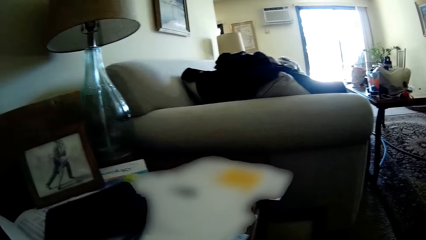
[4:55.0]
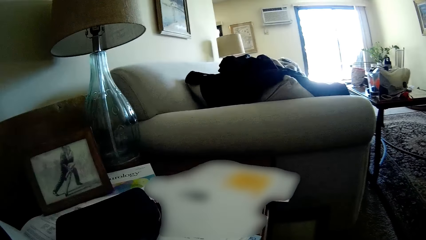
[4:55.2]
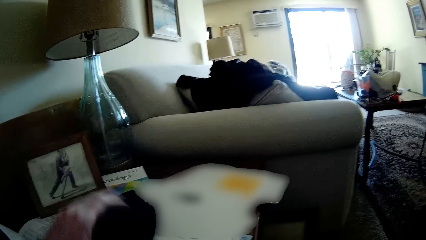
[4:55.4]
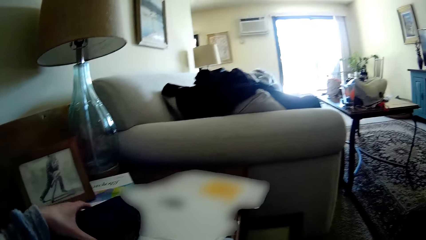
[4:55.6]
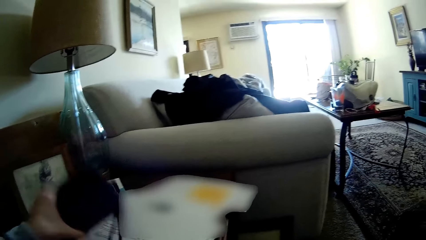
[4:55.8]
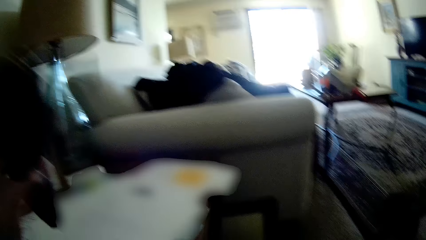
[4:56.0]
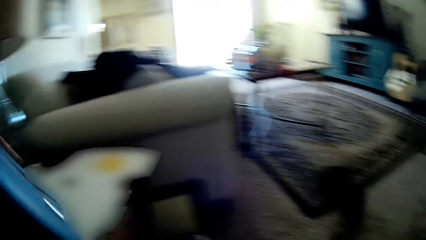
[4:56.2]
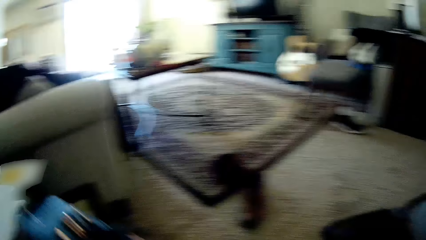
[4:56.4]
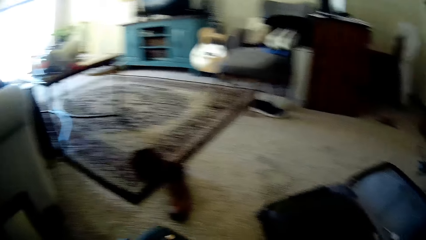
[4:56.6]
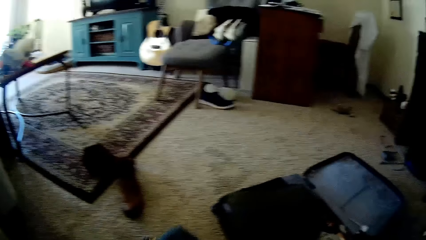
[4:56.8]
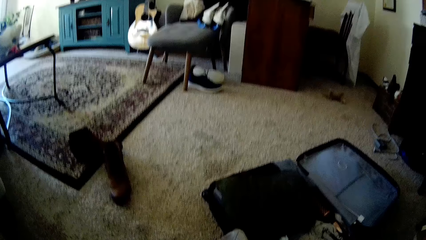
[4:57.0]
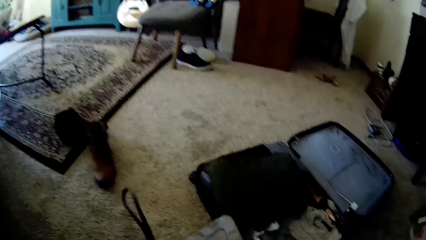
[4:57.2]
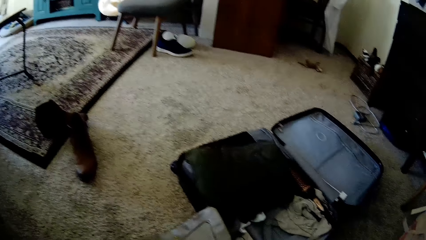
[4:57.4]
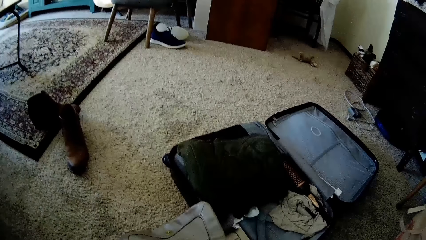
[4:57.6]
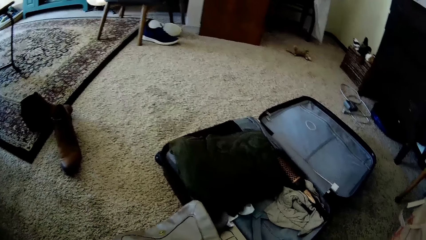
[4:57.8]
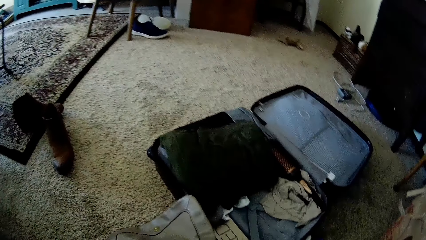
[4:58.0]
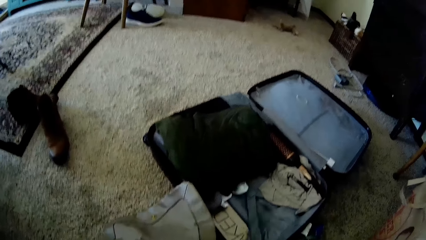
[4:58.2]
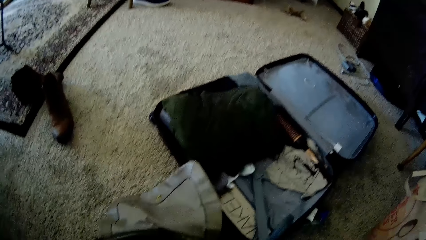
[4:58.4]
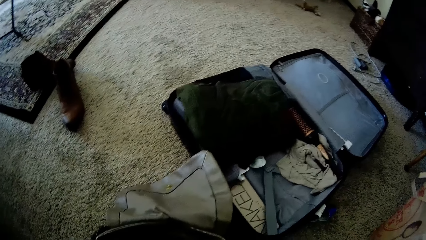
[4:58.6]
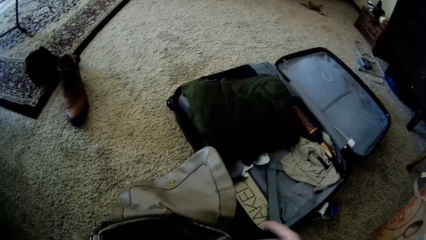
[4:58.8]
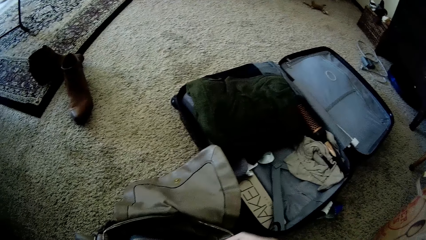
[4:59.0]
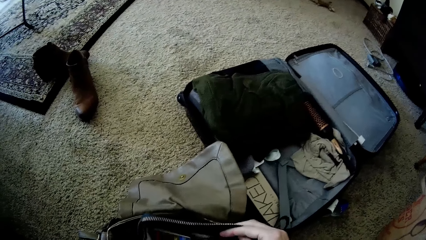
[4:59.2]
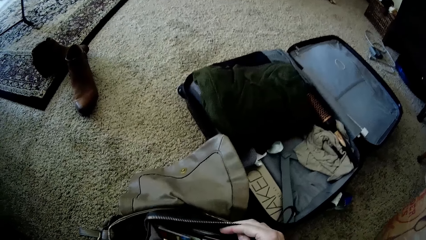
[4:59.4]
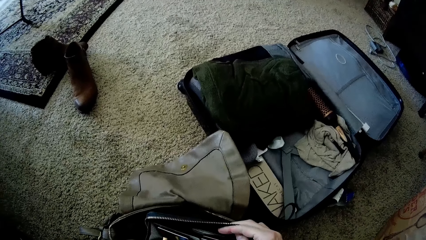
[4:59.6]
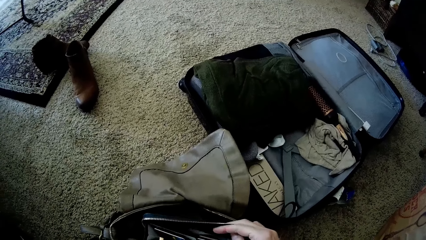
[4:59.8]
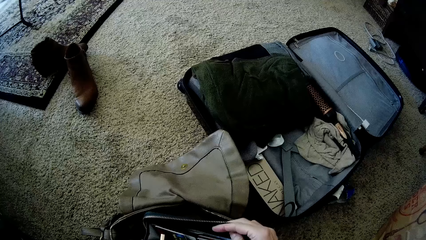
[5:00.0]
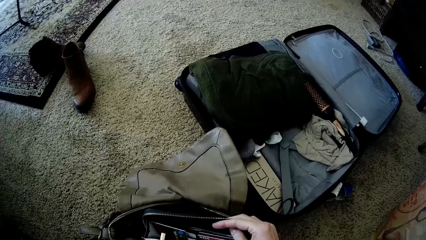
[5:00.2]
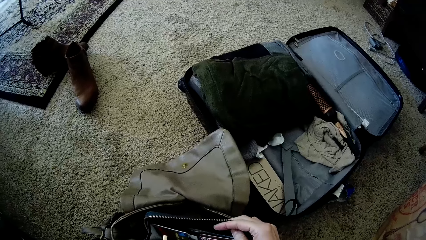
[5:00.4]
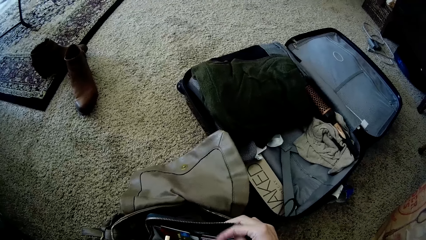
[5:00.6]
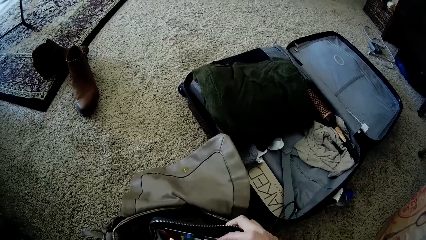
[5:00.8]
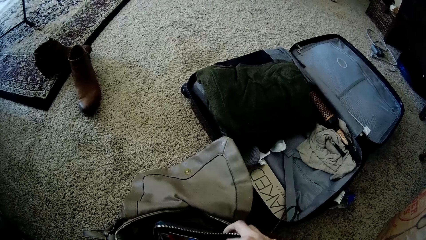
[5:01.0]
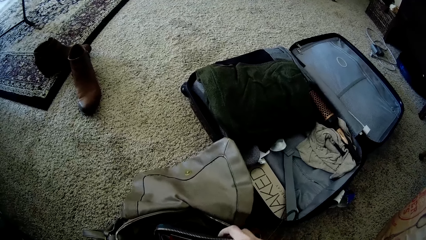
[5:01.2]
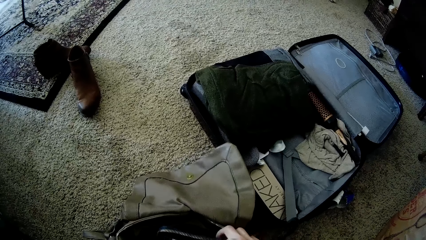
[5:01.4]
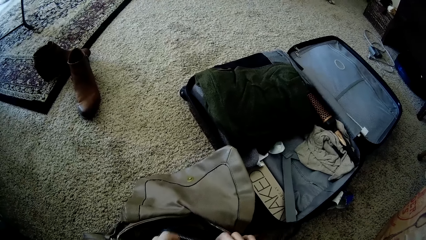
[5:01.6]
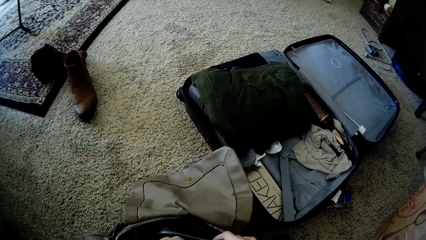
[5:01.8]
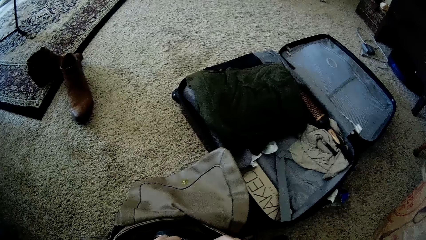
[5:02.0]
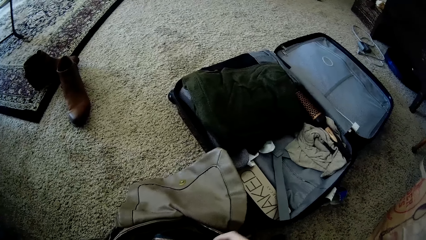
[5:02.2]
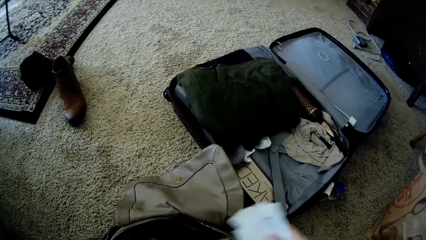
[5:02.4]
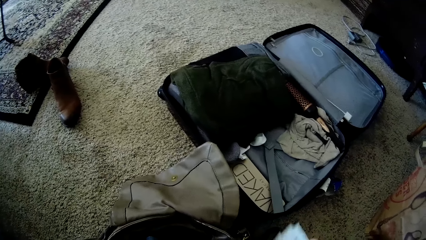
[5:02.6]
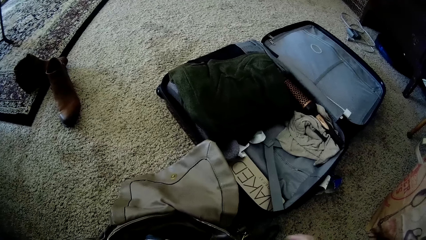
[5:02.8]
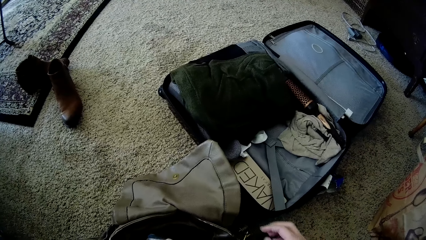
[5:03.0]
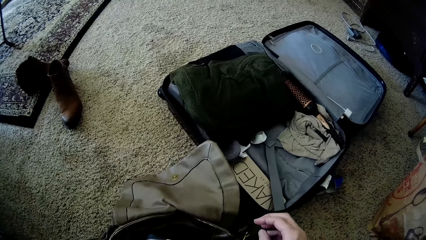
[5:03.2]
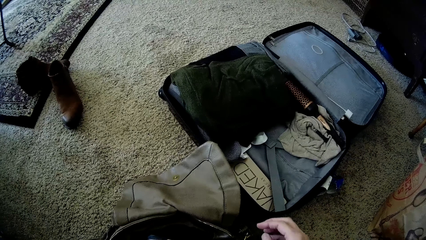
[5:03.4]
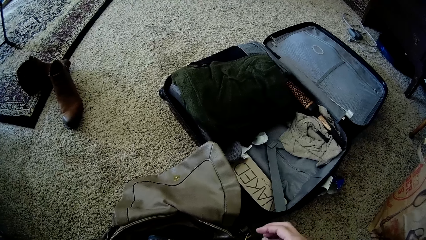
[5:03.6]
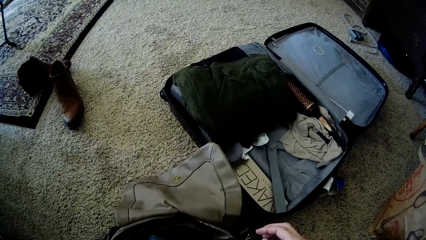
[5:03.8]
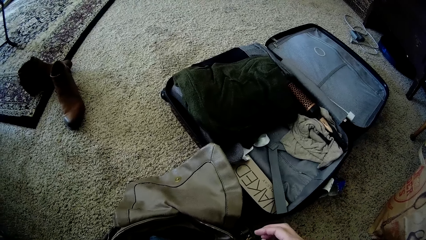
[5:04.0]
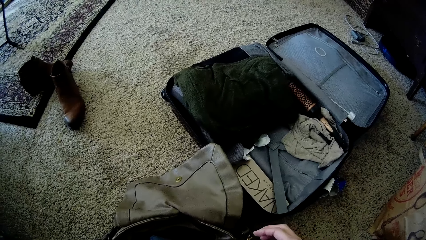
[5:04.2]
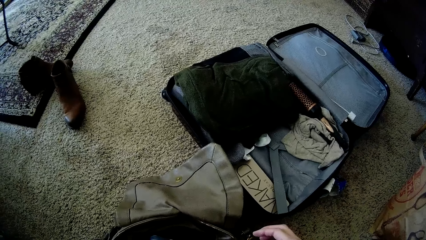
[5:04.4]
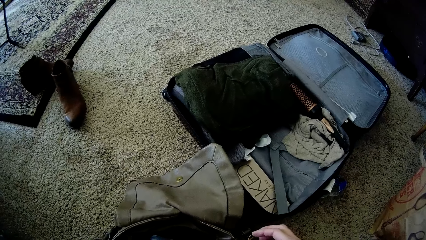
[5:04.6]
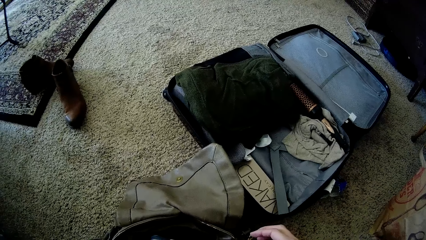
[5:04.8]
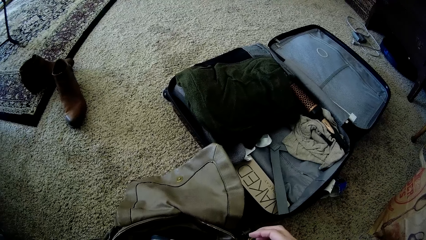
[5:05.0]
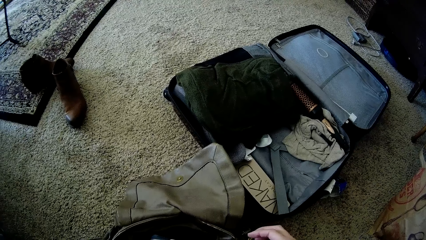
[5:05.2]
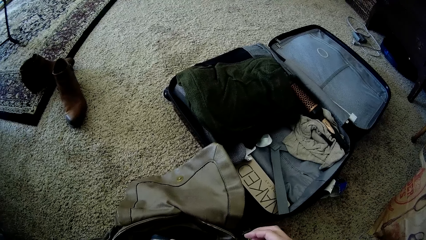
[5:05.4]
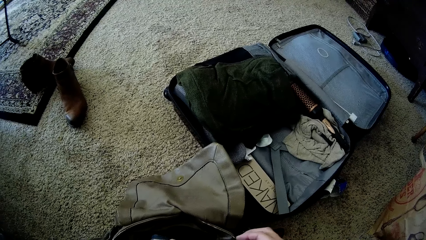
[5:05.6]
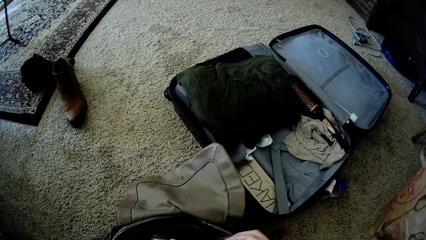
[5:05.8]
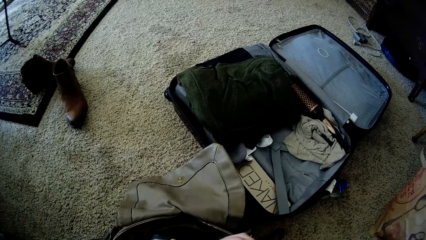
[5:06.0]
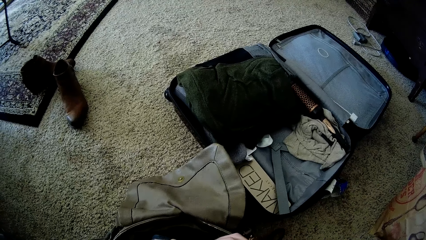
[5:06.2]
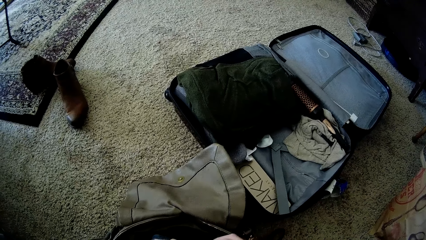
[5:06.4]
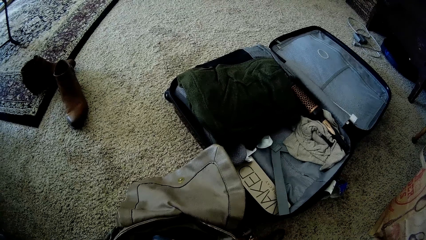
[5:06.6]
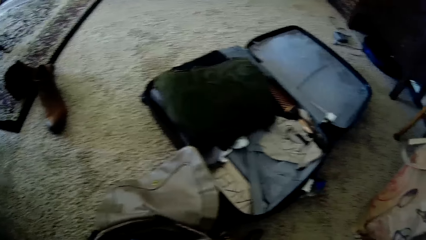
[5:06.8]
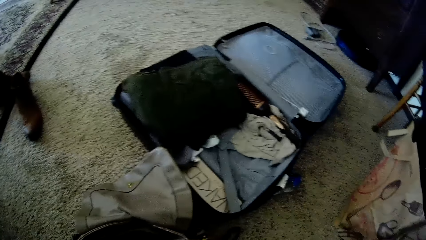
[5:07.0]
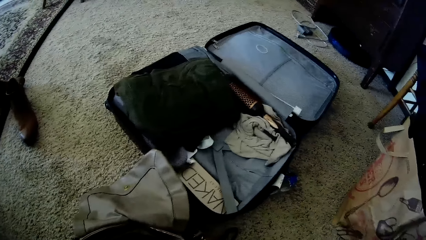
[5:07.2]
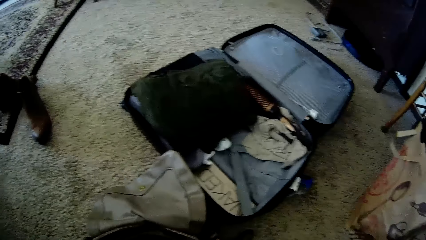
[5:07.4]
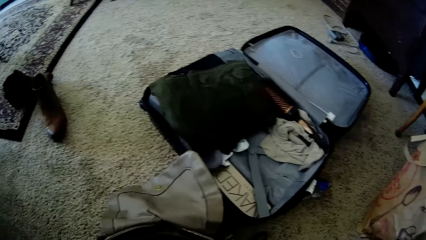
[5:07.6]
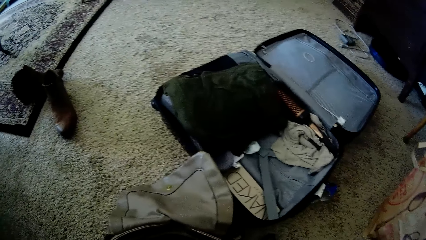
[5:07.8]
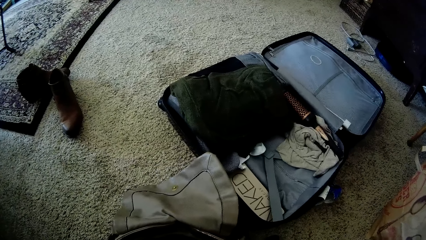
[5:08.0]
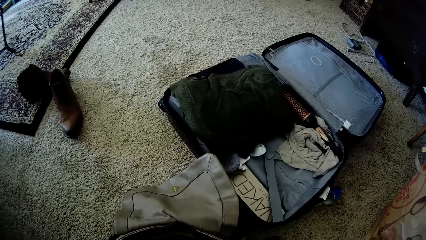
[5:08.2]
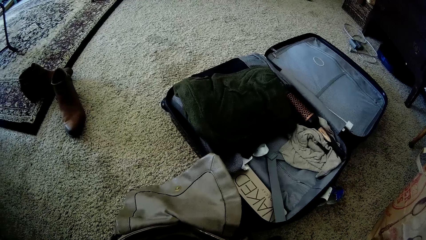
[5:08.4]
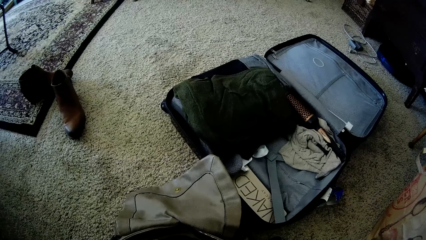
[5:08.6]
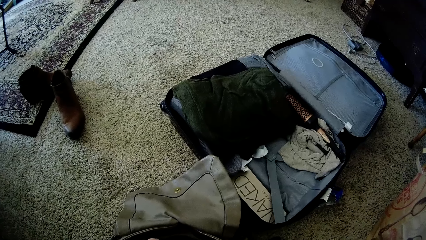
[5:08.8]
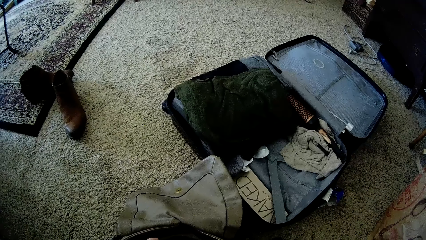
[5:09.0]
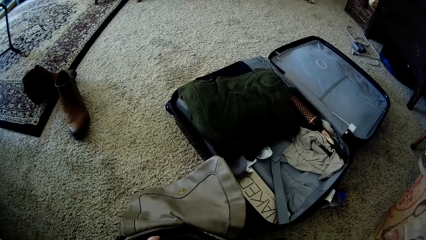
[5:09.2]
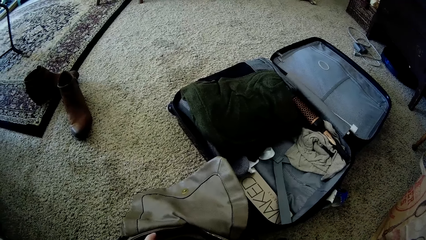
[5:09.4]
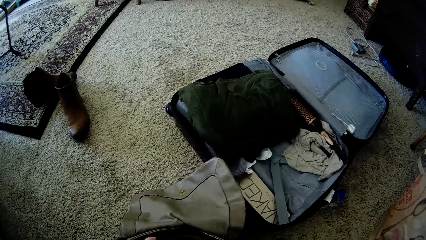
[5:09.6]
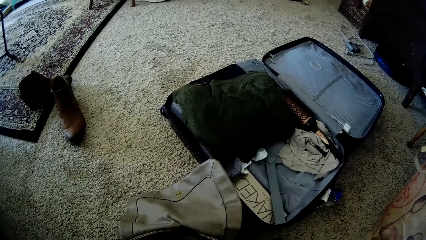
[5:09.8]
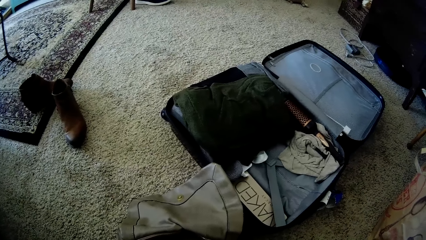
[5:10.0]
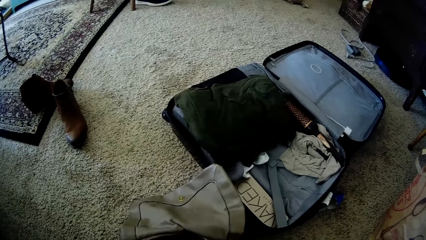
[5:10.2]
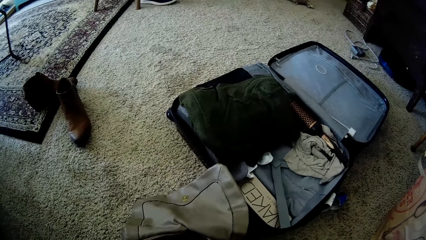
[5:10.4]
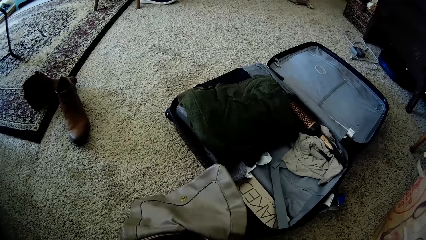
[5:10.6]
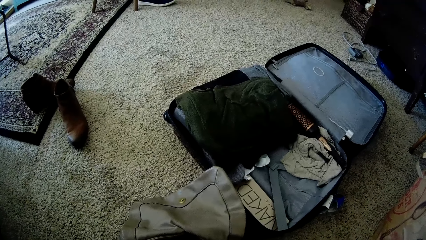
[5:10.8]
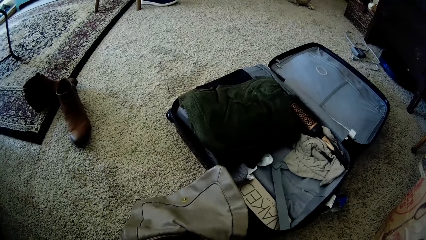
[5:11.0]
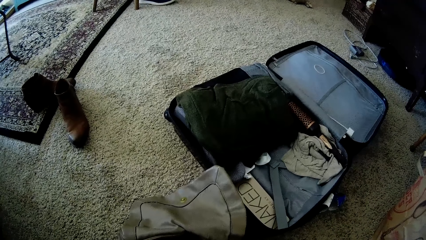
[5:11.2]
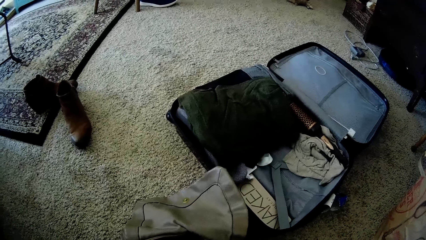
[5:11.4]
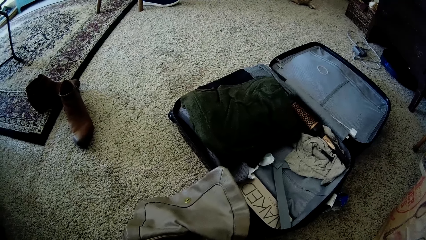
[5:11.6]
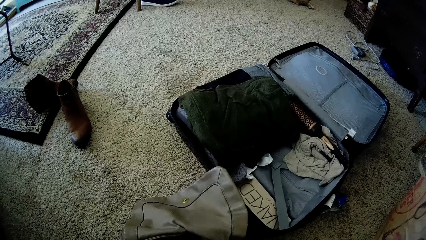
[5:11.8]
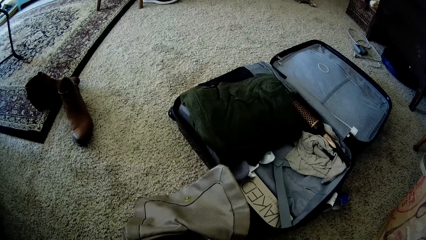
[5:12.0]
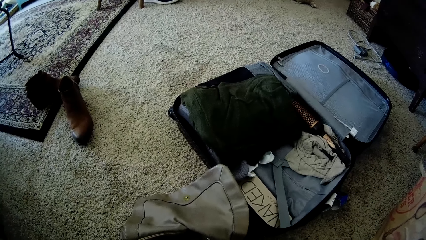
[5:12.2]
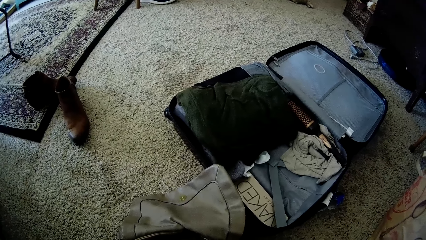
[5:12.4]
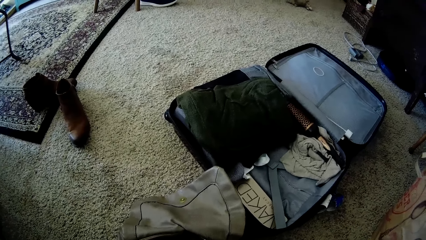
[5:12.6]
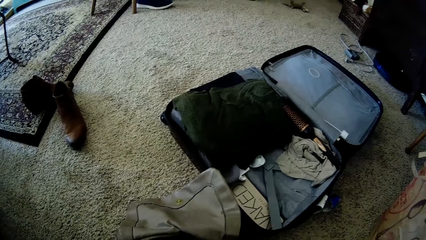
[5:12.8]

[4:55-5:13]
The camera wearer looks around. She picks up a purse or pouch from a table with her left hand. She opens the purse with her right hand. She stares at the pouch. She searches in the pouch. She picks up some pieces of paper from the purse with her right hand. She drops the pieces of paper in her right hand on the floor. She stares at the bag. She searches the bag on the floor with both hands.
